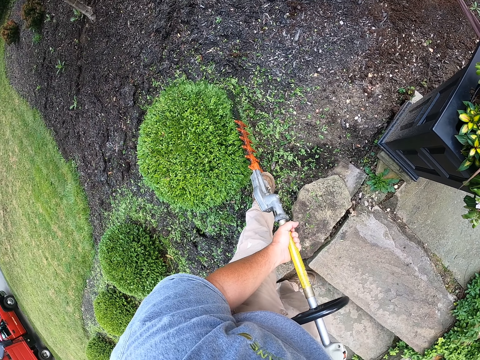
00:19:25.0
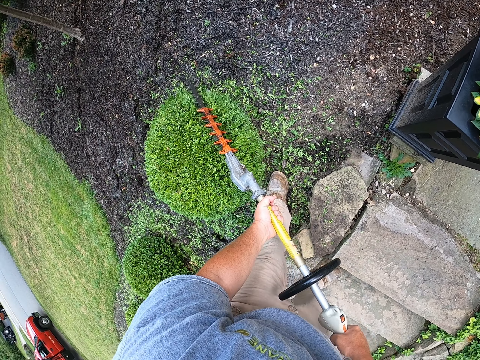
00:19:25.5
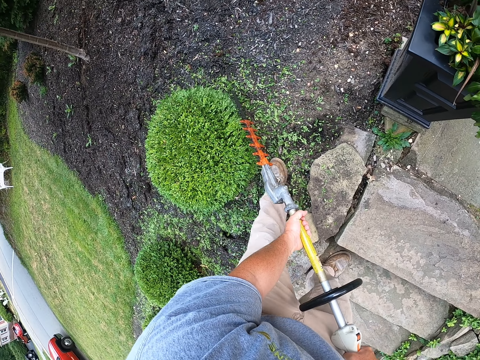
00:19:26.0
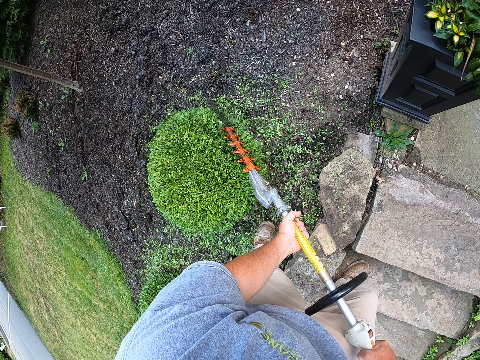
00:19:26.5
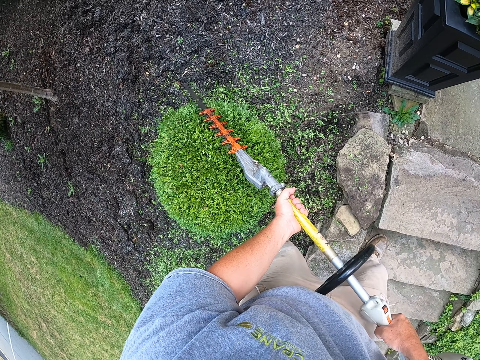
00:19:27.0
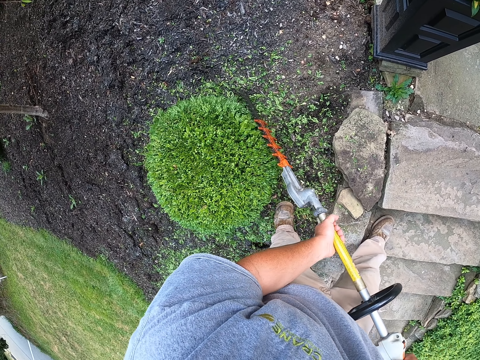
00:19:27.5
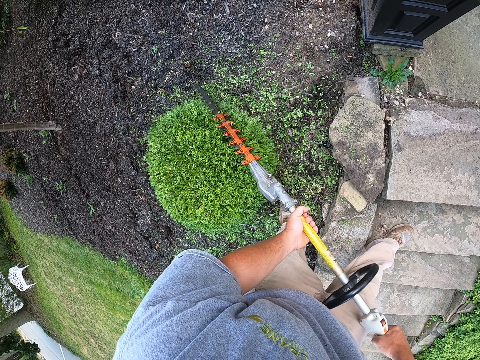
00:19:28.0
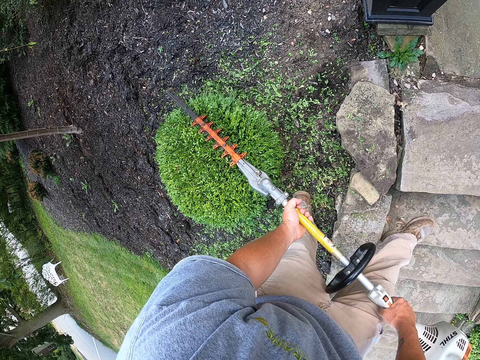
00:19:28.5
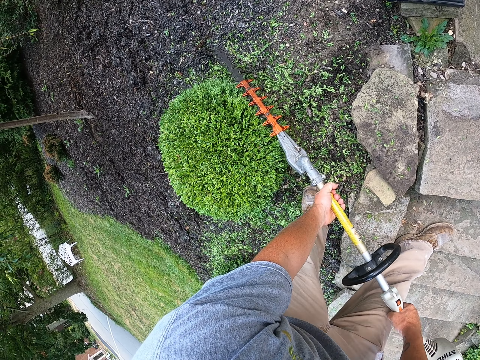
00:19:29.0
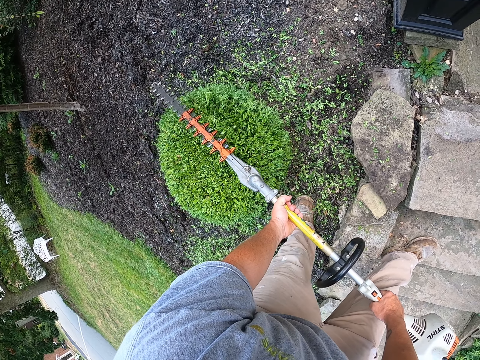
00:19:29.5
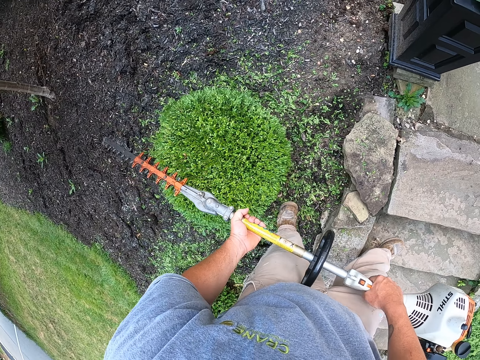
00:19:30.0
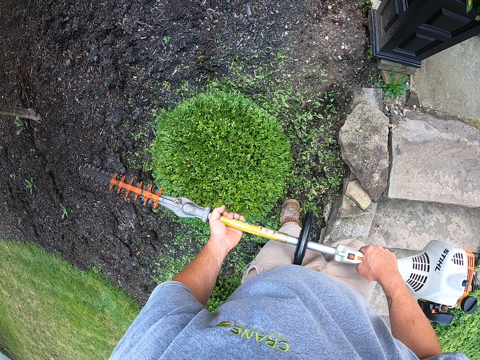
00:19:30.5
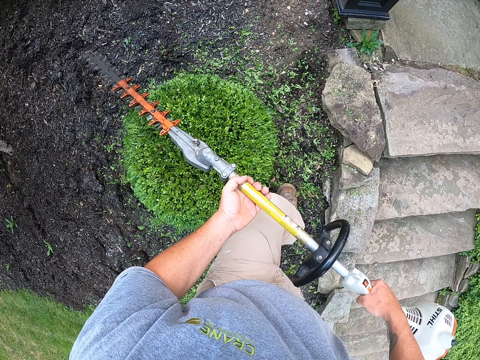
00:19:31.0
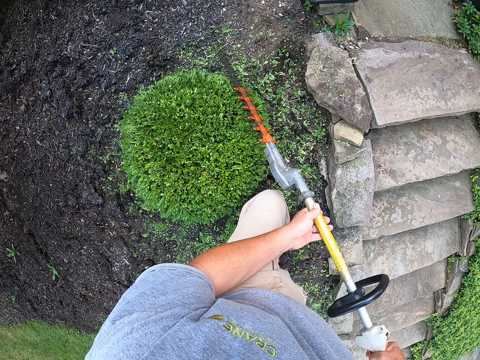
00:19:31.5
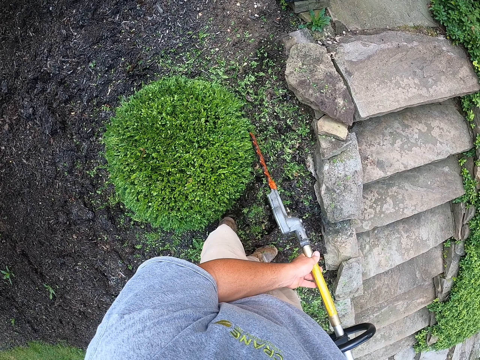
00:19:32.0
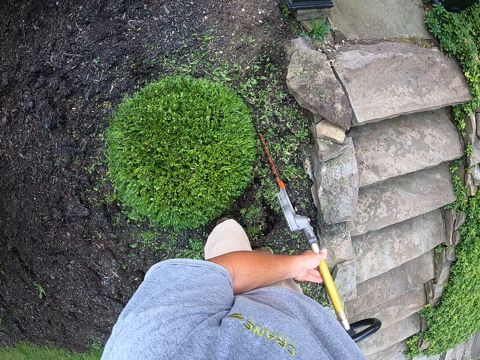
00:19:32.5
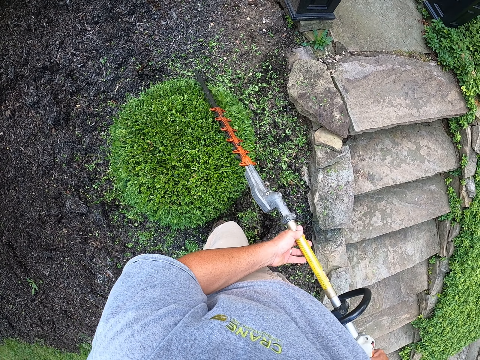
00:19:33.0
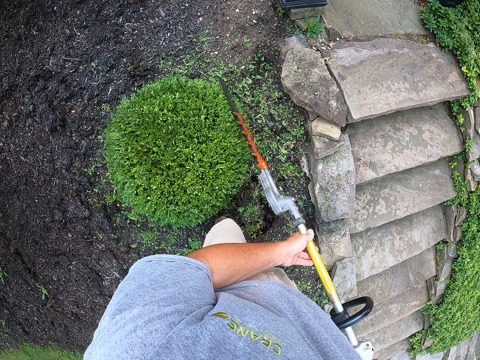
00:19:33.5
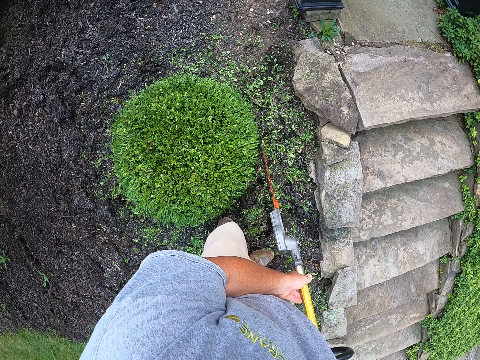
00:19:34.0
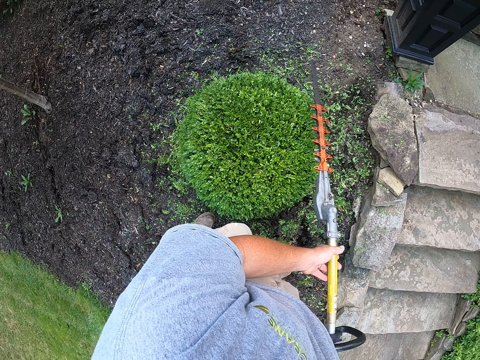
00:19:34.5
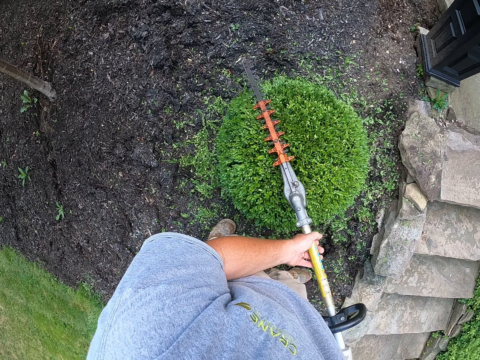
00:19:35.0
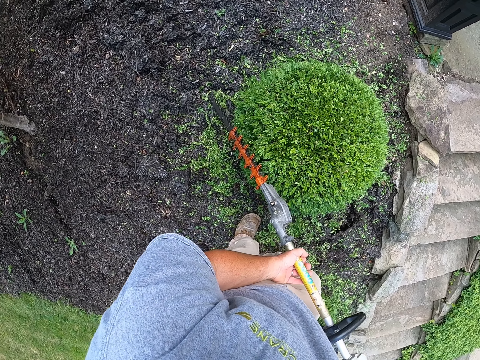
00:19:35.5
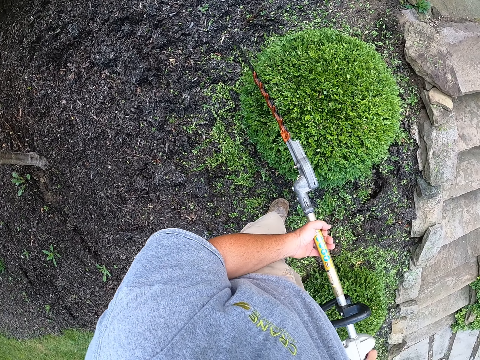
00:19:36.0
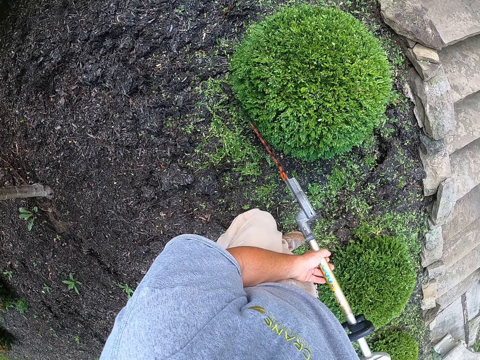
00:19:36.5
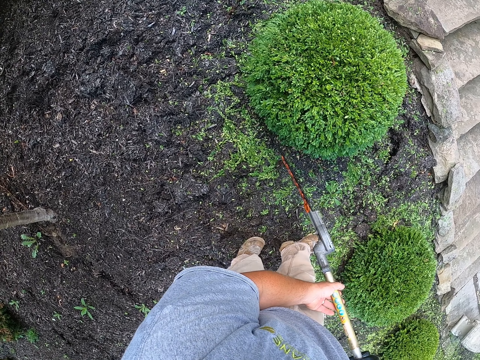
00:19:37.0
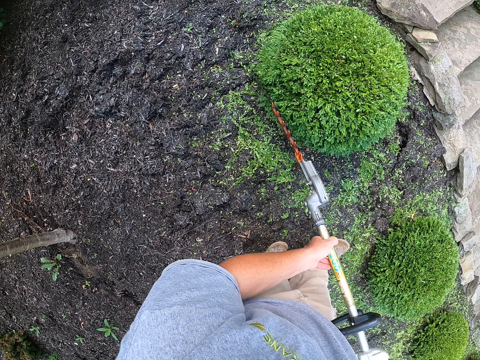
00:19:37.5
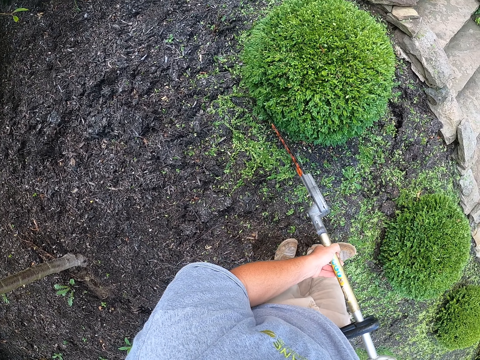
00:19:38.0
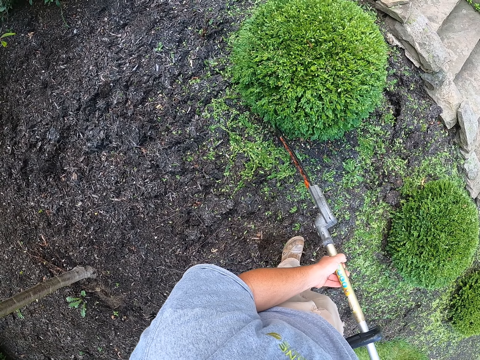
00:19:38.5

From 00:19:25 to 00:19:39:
The camera wearer steps backward. They trim the tree with a trimmer. They step backward. They trim the tree with the trimmer. They step backward. They trim the tree with the trimmer. They step backward. They trim the tree with the trimmer.

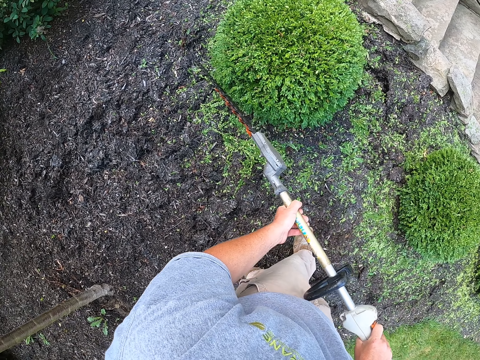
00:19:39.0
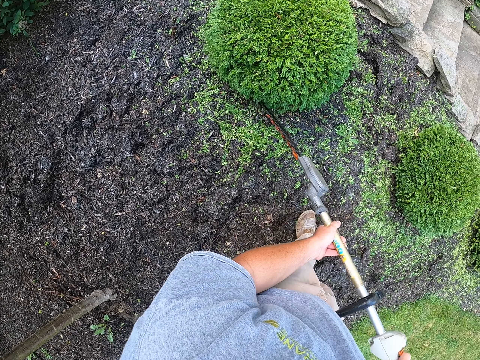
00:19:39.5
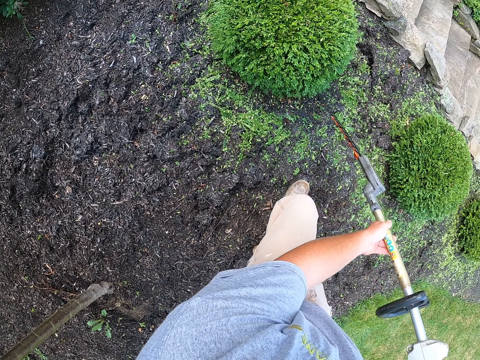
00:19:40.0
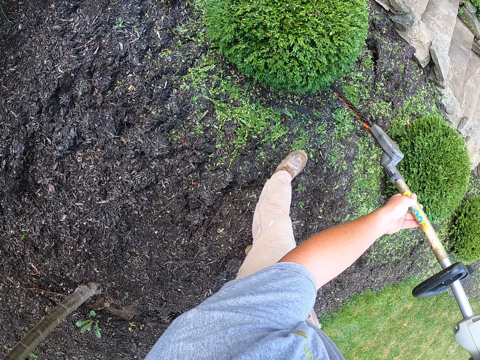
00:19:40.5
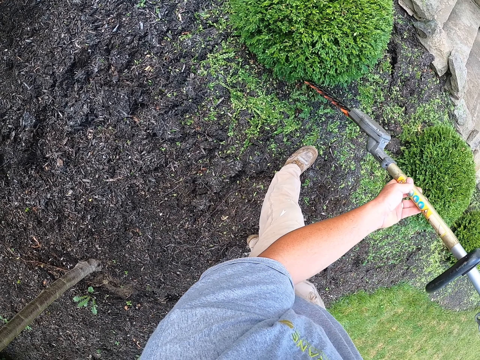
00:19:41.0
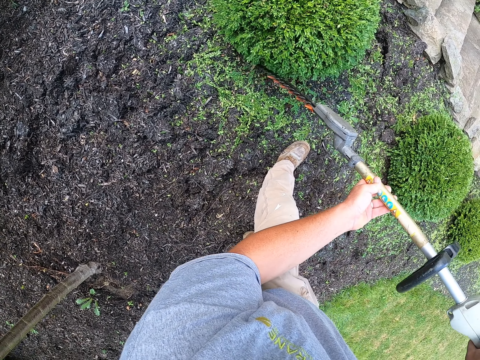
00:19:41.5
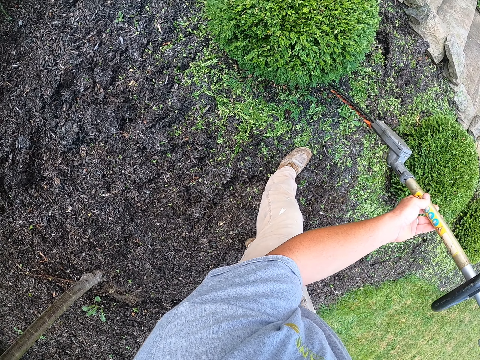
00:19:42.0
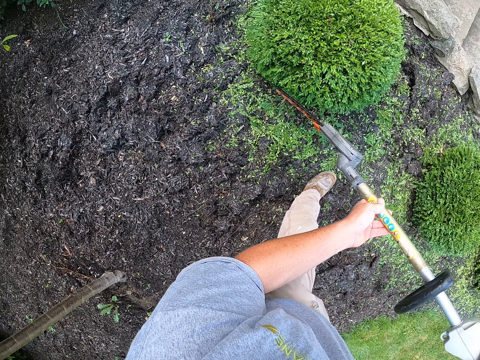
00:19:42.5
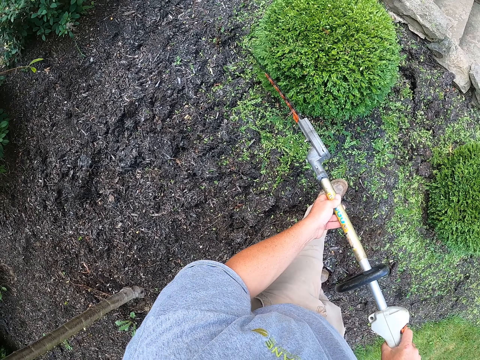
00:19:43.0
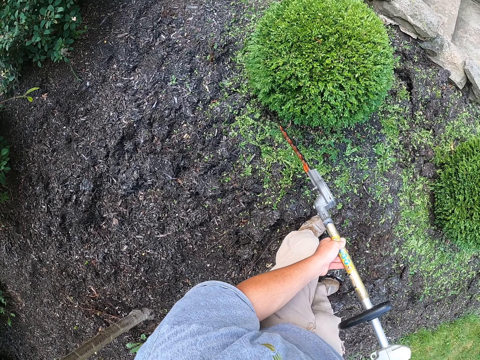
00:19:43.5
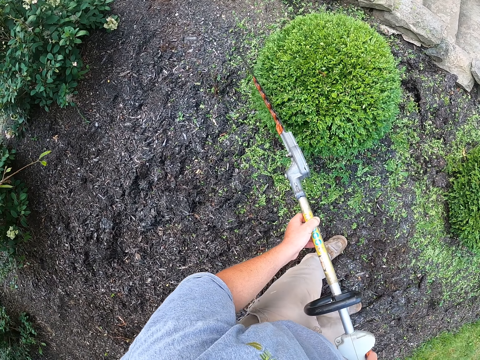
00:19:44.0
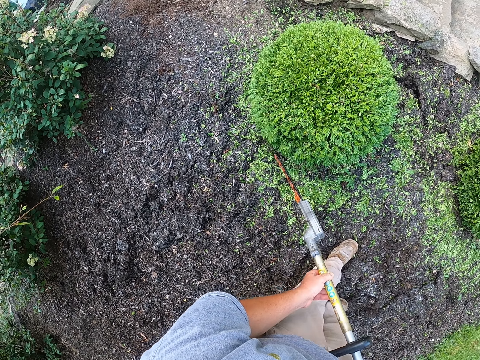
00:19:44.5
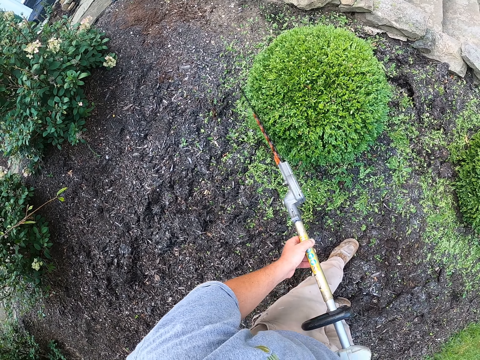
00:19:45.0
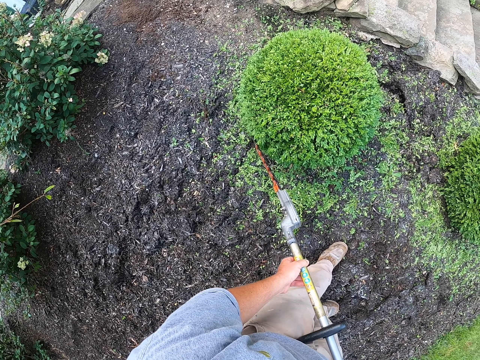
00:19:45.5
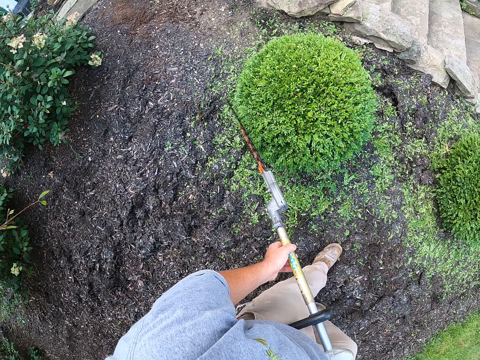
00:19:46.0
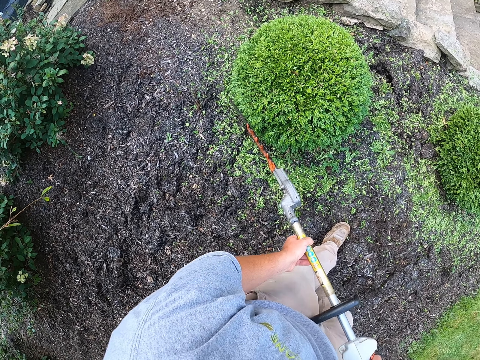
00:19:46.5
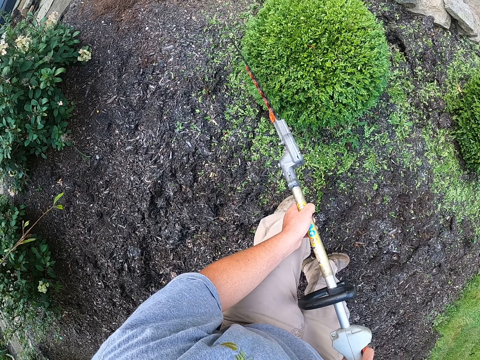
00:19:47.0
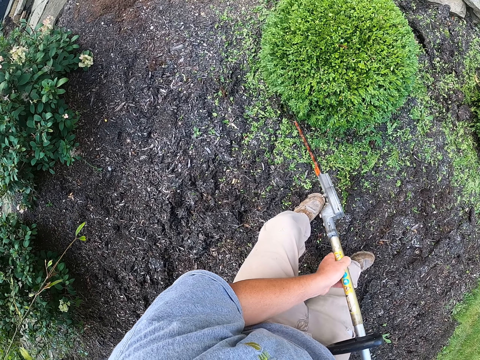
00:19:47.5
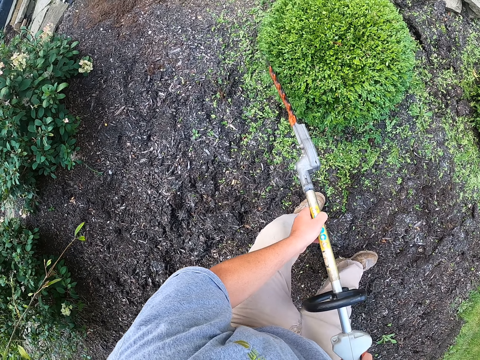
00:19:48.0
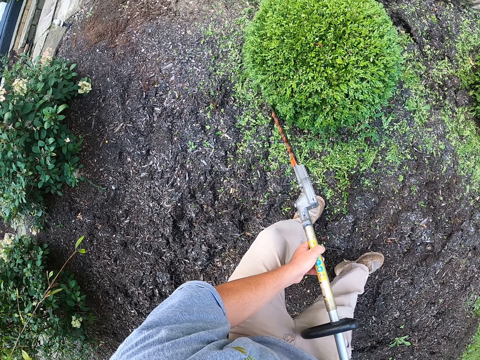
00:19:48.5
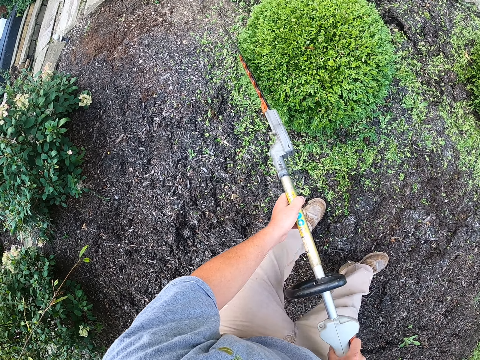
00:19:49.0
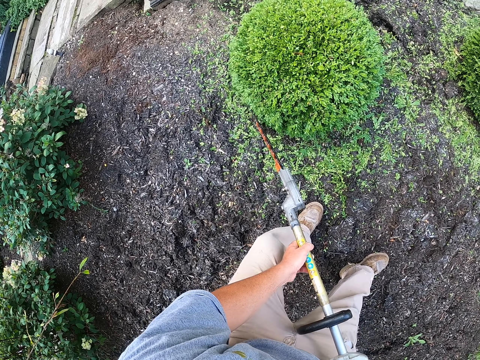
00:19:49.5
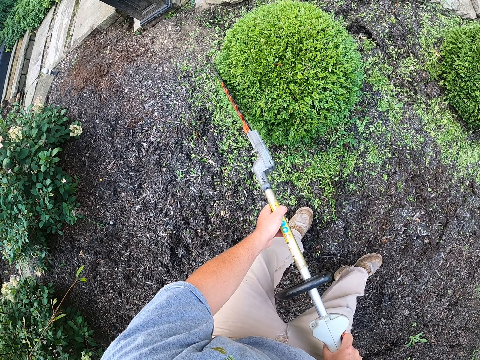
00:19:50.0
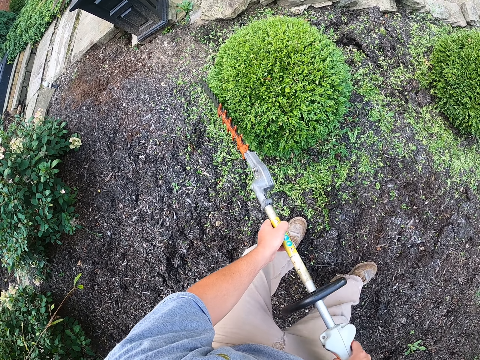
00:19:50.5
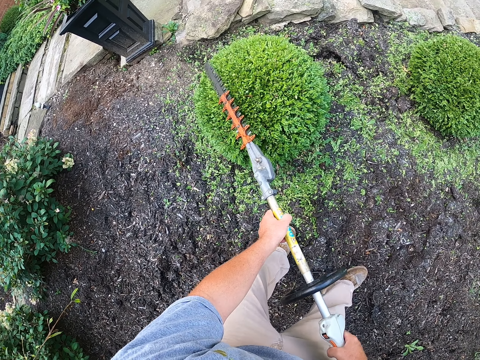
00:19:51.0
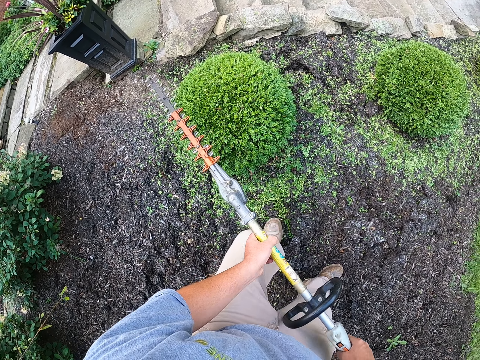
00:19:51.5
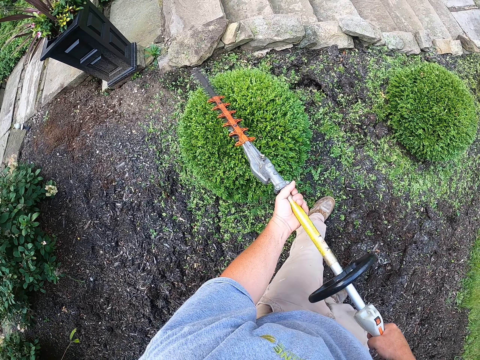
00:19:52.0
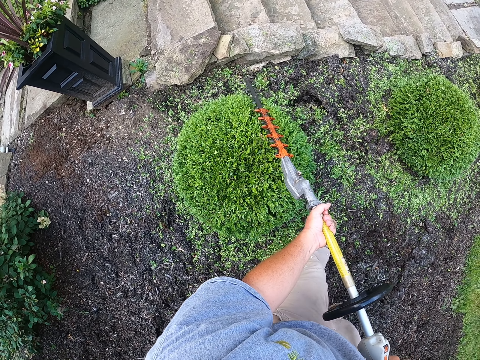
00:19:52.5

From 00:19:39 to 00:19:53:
The camera wearer steps backward. They trim the tree with a trimmer. They step forward. They trim the tree with the trimmer. They step forward. They trim the tree with the trimmer. They step forward. They trim the tree with the trimmer. They step forward. They trim the tree with the trimmer.
